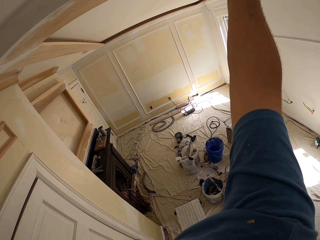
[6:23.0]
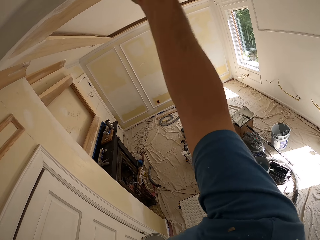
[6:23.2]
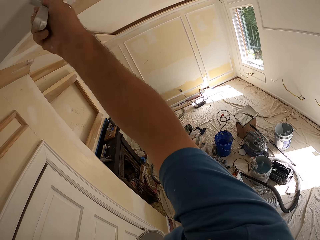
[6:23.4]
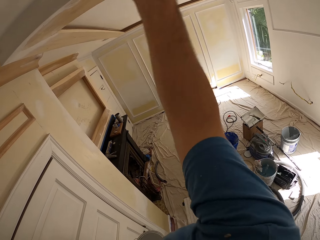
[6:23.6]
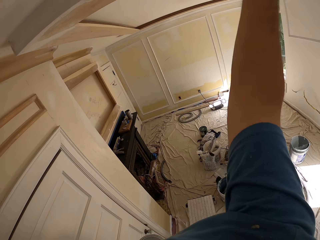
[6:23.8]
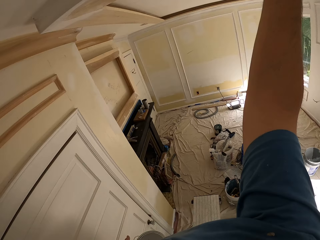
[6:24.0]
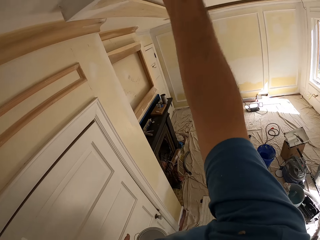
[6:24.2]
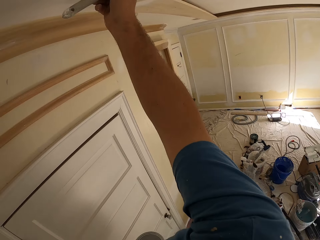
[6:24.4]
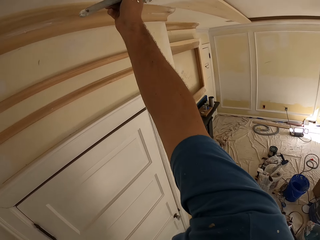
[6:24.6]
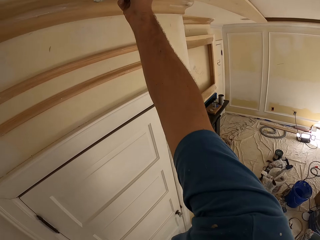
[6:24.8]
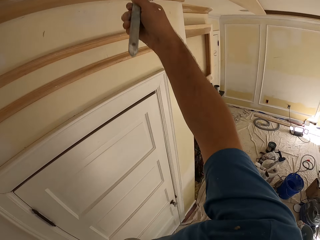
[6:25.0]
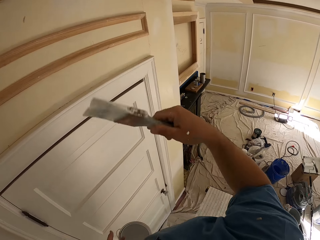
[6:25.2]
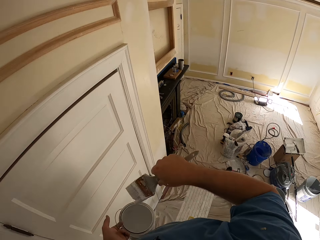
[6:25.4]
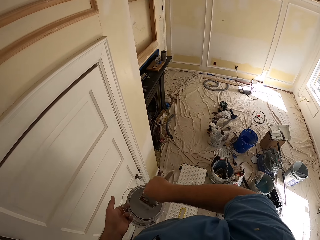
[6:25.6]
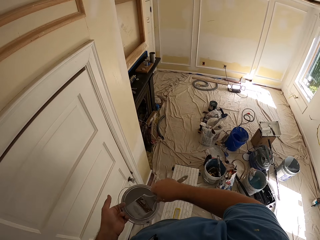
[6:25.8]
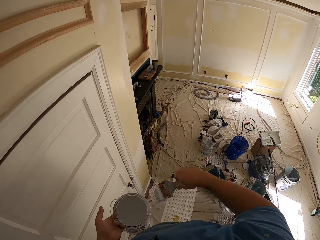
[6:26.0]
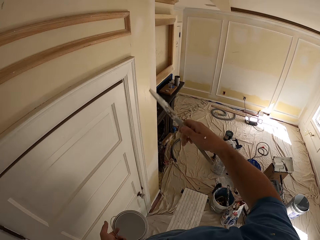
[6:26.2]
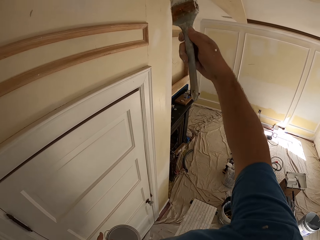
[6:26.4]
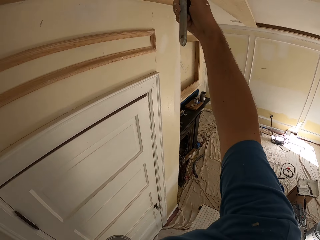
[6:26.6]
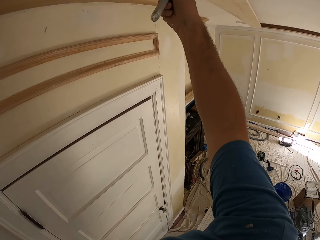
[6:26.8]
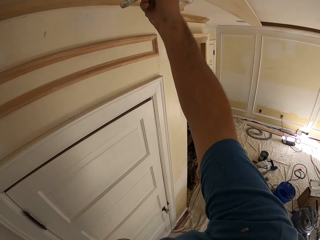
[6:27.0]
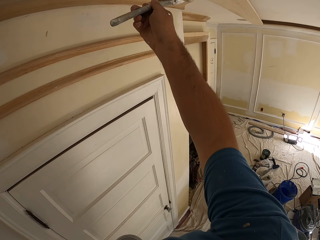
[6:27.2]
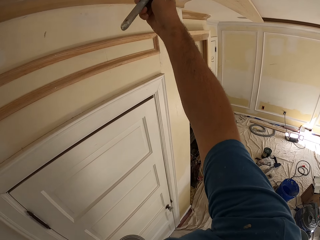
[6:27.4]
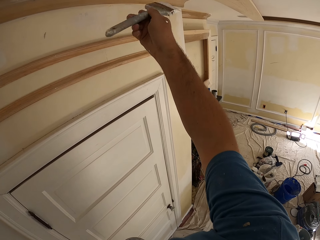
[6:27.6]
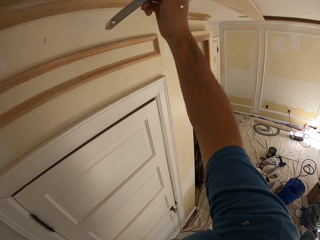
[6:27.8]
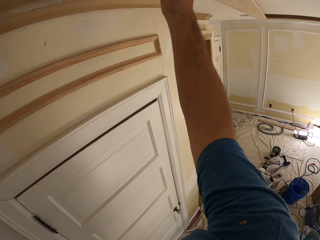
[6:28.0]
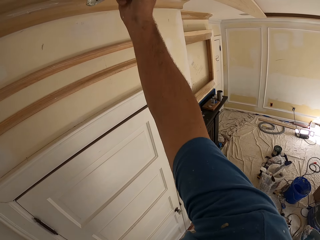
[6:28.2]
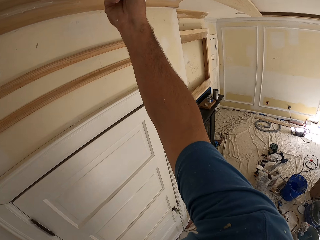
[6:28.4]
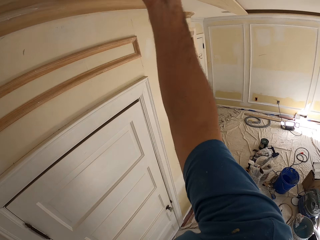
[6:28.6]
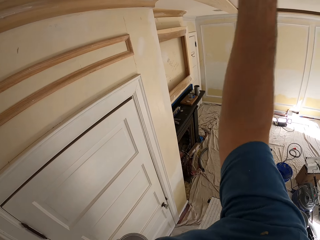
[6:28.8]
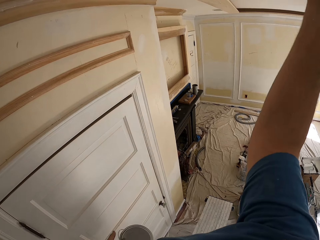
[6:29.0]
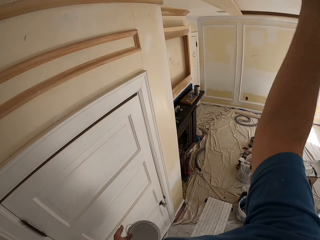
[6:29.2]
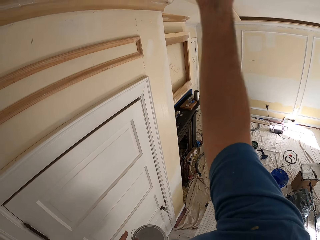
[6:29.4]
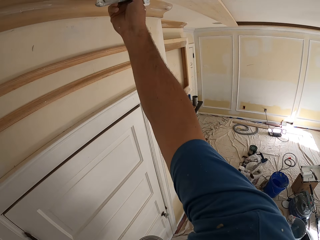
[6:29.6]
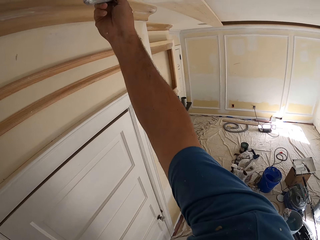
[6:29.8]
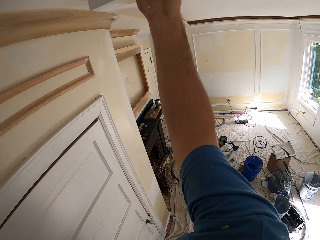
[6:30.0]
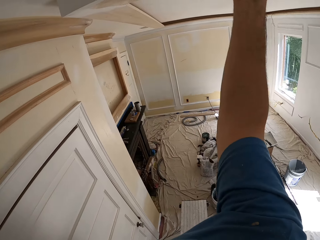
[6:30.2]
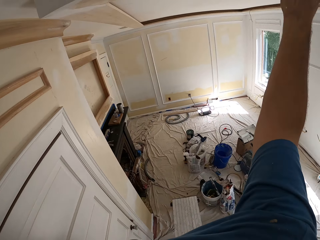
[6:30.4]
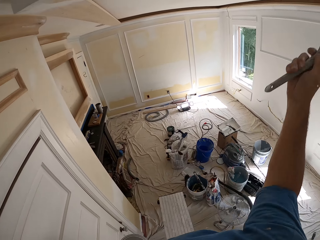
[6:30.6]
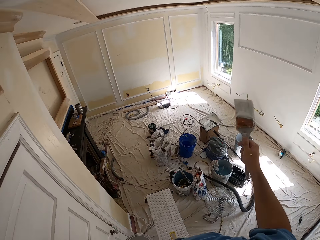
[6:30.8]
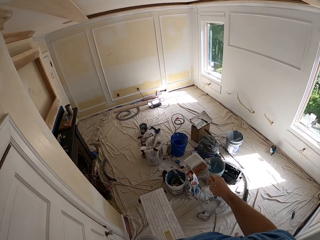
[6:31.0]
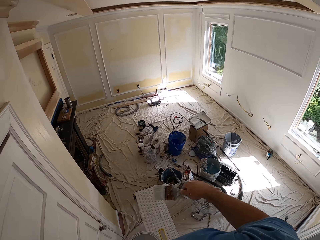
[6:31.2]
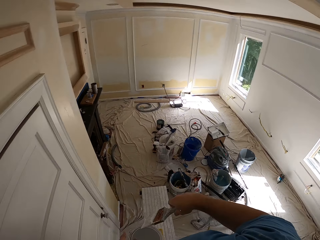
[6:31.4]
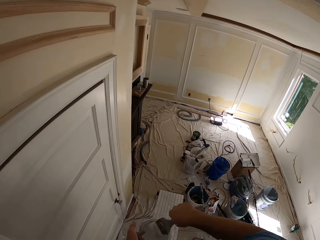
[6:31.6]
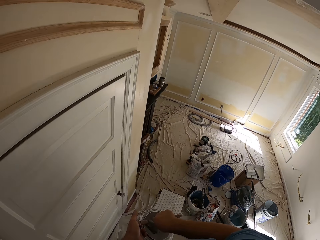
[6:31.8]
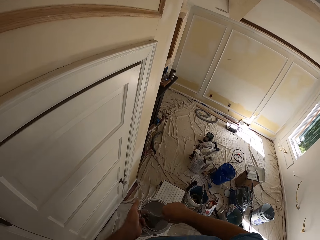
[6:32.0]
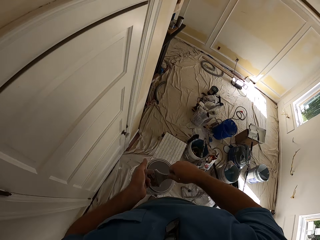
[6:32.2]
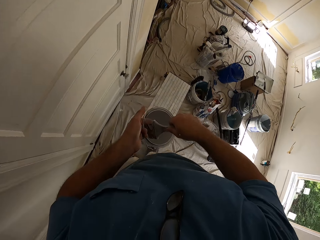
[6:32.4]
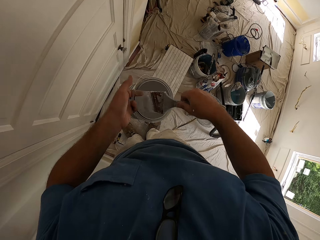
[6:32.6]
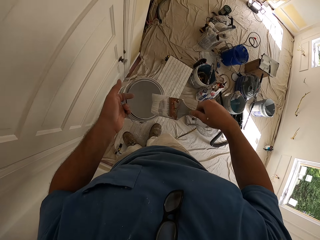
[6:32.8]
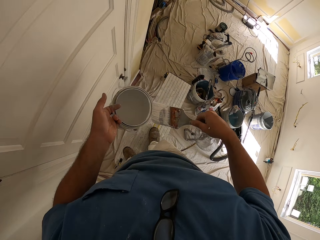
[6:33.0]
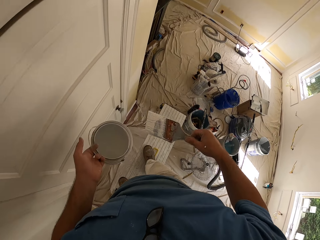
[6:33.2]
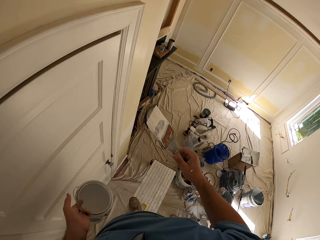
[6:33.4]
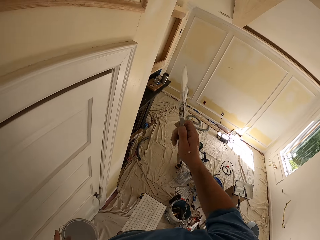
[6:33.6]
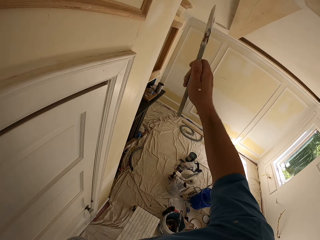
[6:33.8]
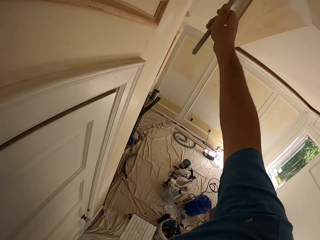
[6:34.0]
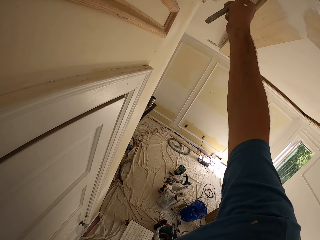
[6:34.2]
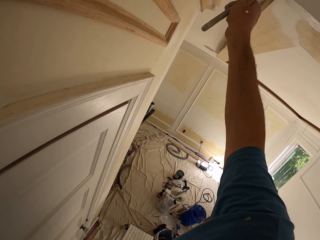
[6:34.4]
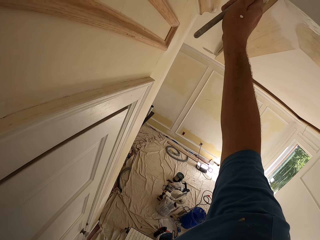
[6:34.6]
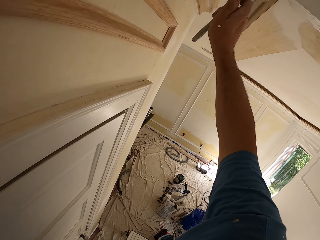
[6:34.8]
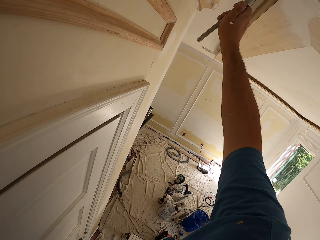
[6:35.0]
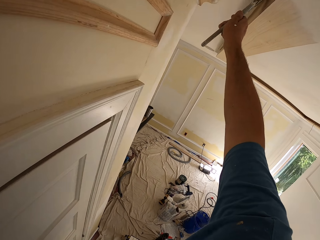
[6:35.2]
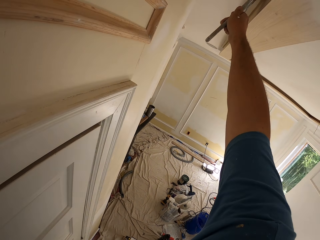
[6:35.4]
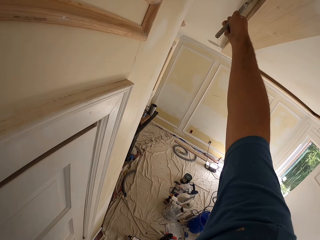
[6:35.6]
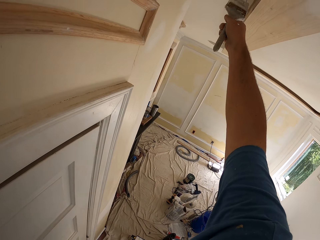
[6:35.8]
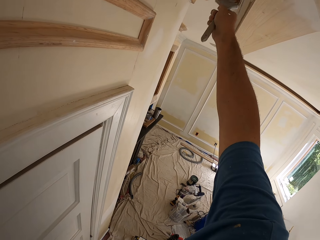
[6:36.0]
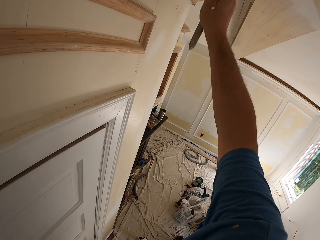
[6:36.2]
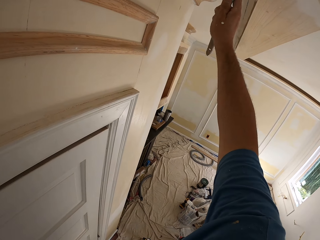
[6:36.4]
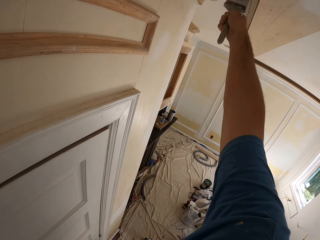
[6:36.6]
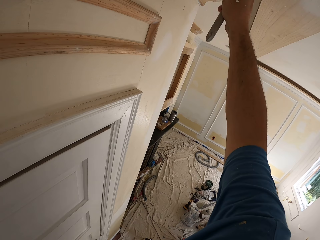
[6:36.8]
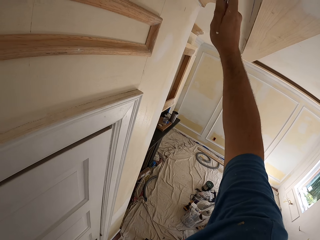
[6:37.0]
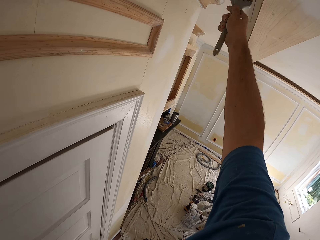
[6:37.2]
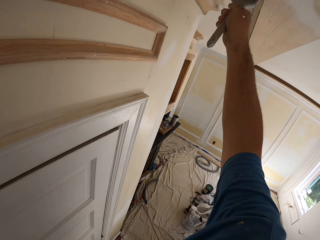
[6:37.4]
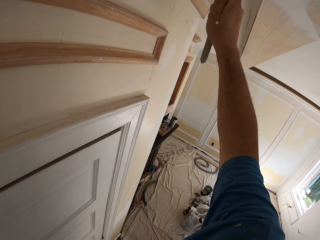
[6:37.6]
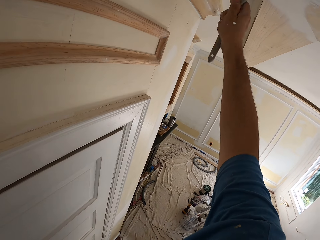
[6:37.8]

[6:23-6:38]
The camera wearer dips the paint brush into the paint can. They paint the ceiling of the room with the paint brush. They dip the paint brush into the paint can. They paint the ceiling of the room with the paint brush.

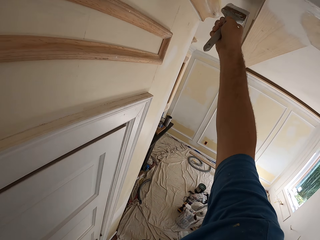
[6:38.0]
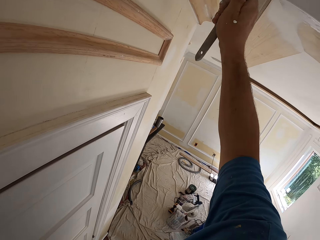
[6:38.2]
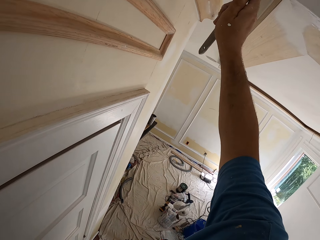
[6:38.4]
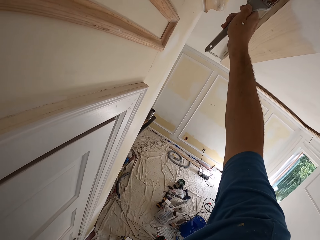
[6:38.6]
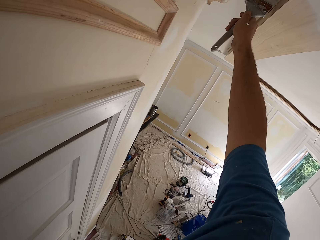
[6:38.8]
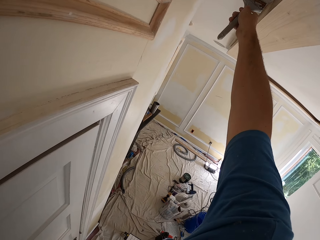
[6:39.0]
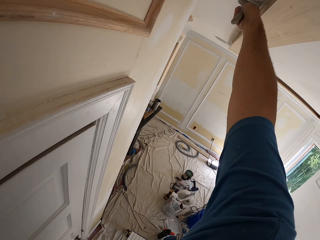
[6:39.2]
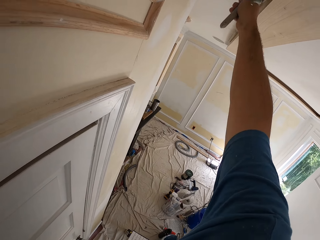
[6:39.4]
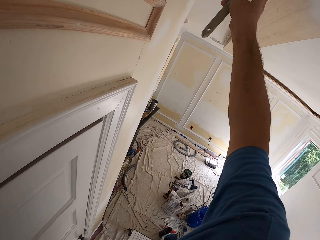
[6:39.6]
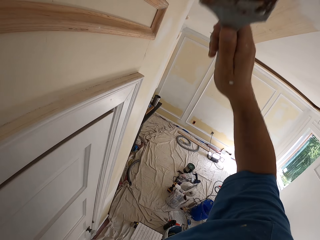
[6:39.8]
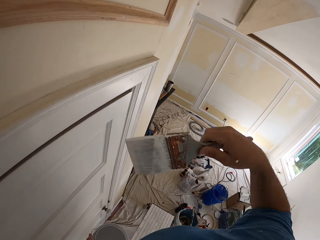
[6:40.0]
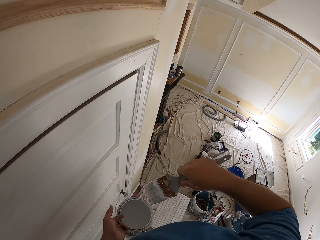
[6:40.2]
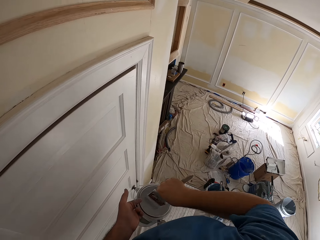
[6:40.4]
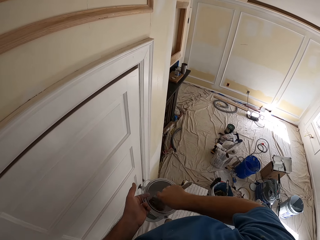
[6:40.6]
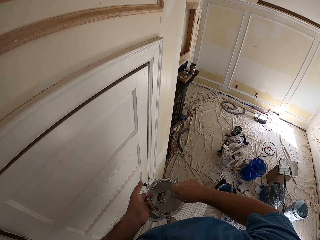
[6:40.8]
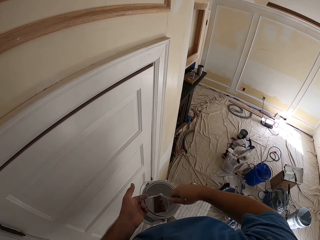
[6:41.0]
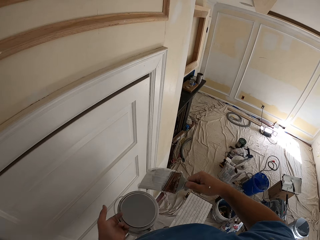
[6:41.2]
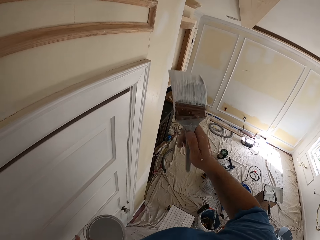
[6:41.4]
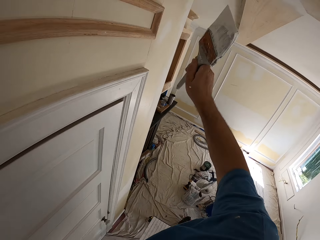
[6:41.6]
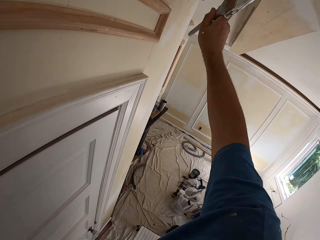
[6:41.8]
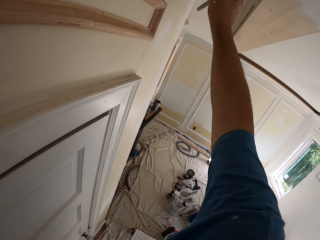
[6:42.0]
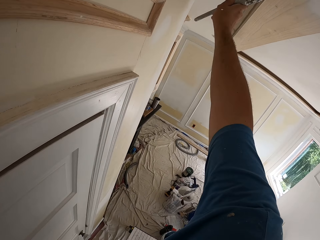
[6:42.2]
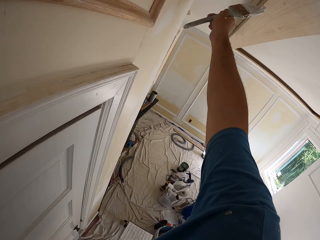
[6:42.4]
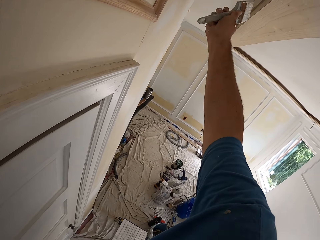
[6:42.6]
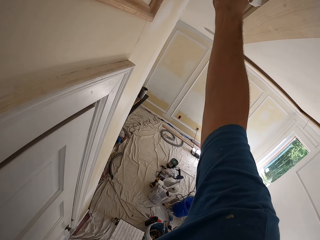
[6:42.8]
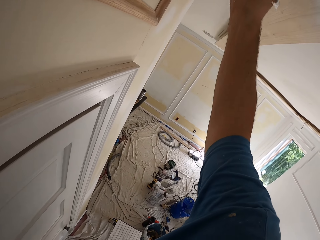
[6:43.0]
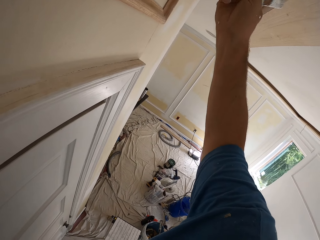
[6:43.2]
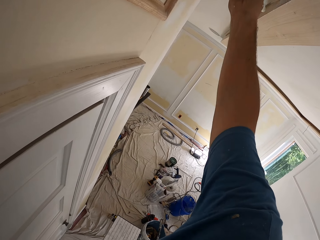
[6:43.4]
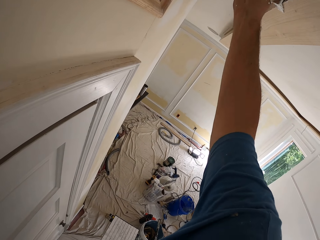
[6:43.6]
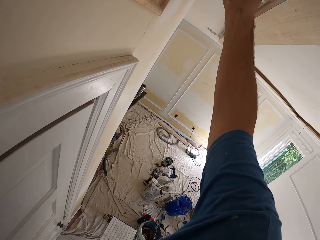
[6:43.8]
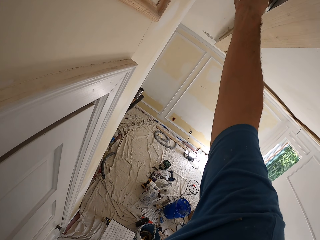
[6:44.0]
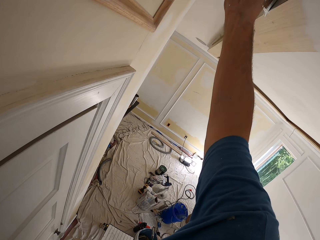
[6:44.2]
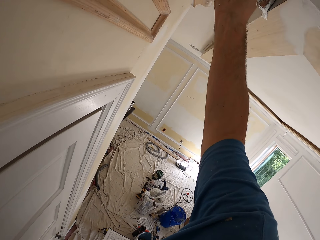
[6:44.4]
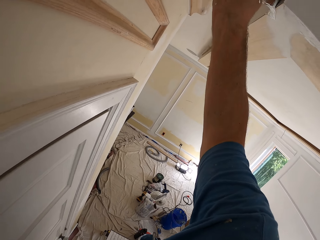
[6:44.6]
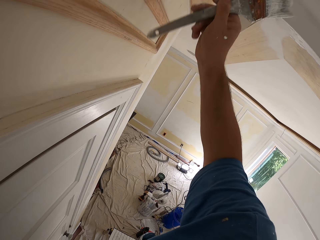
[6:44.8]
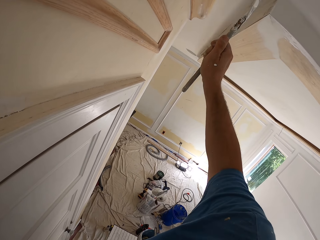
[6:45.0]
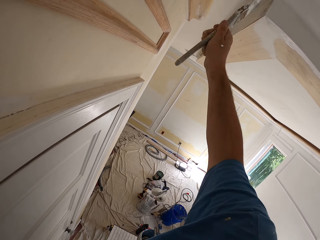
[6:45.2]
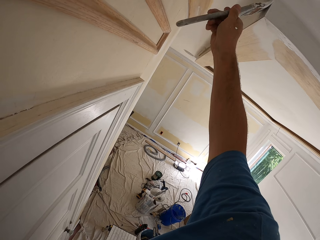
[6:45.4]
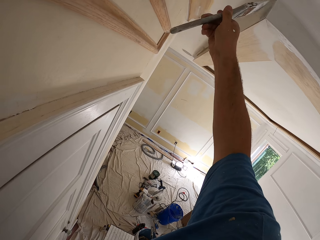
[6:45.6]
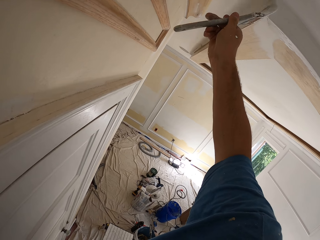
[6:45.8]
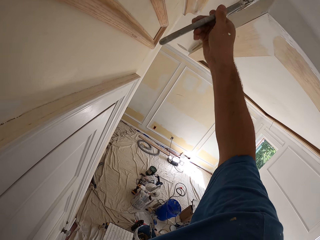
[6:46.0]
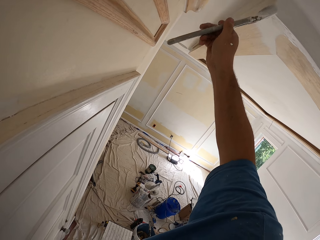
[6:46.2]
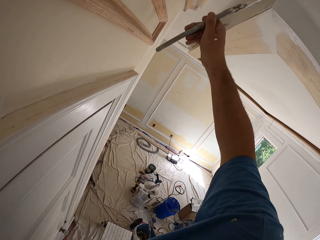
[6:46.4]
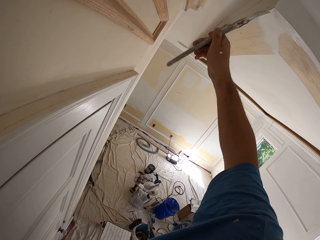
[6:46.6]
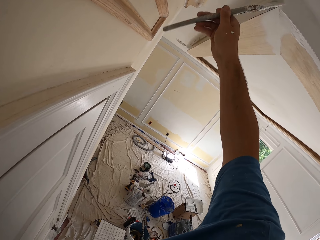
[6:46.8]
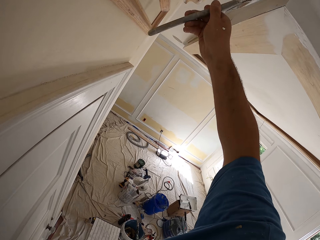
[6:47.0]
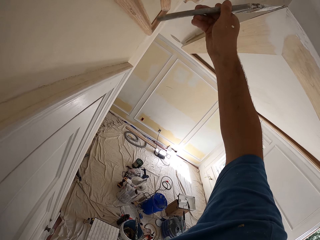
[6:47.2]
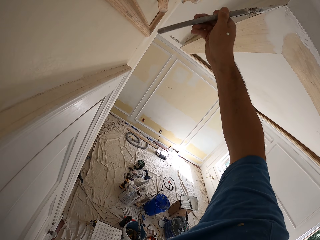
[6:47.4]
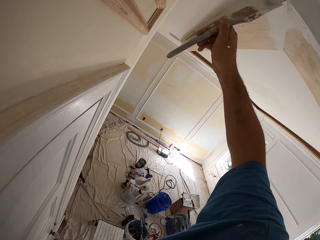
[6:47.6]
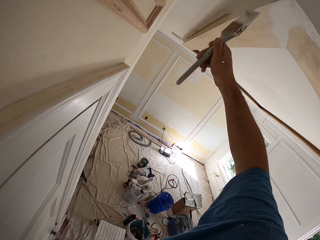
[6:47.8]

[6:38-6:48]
The camera wearer dips the paint brush into the paint can. They paint the ceiling of the room with the paint brush.
